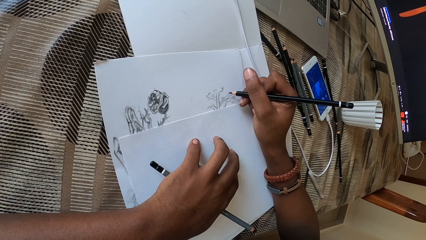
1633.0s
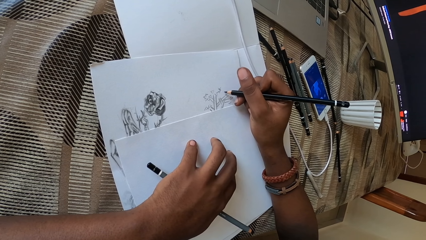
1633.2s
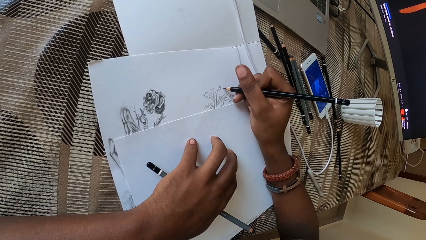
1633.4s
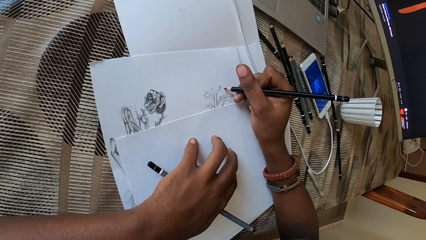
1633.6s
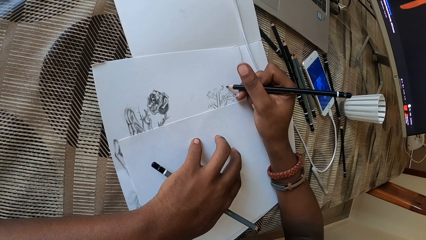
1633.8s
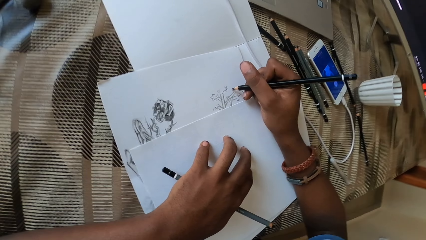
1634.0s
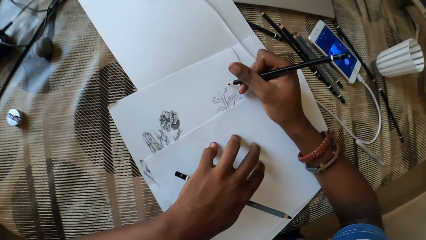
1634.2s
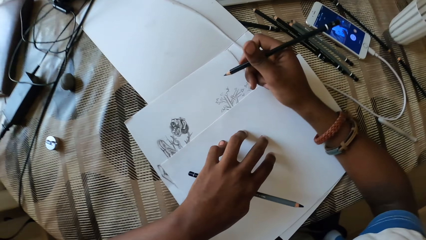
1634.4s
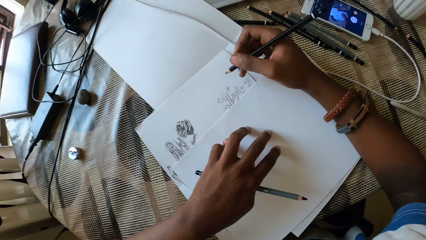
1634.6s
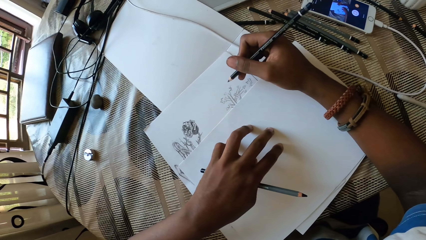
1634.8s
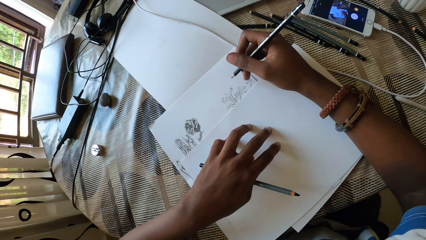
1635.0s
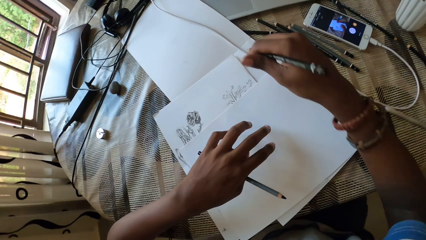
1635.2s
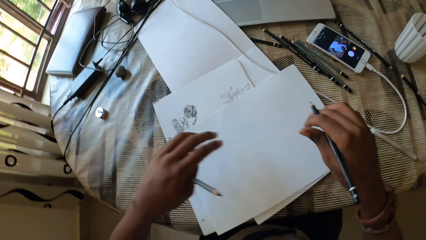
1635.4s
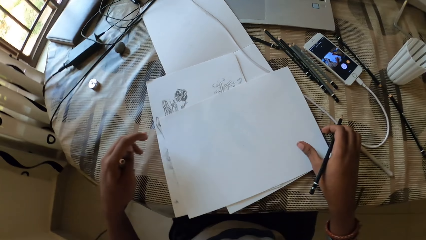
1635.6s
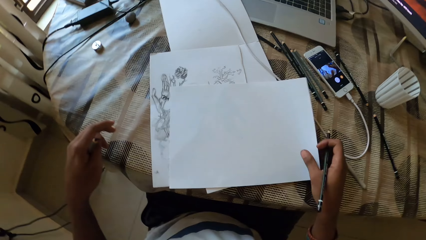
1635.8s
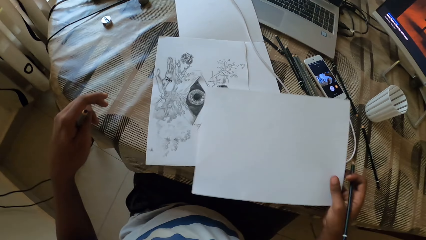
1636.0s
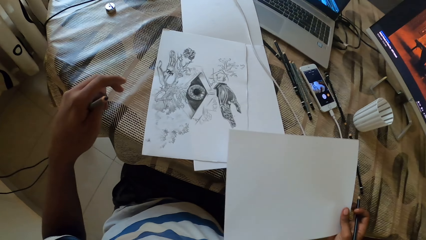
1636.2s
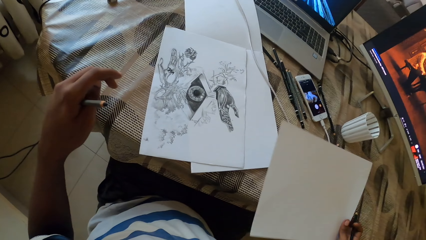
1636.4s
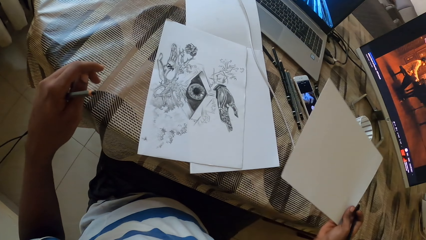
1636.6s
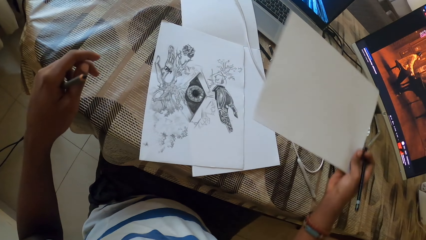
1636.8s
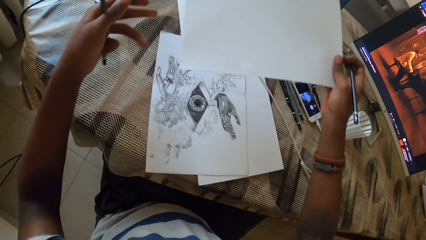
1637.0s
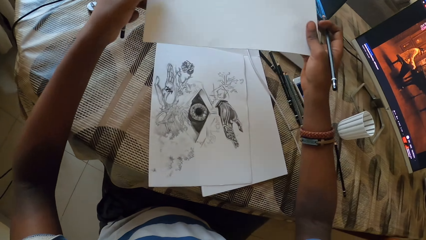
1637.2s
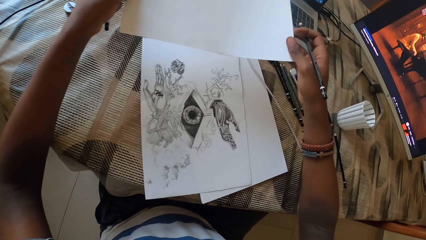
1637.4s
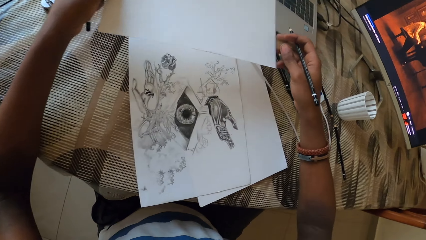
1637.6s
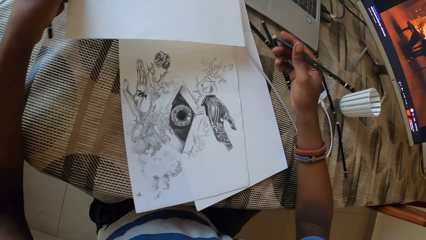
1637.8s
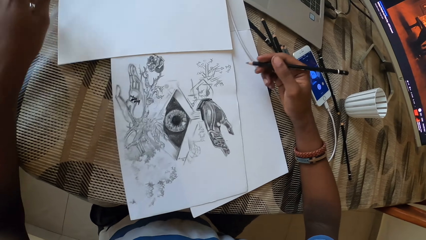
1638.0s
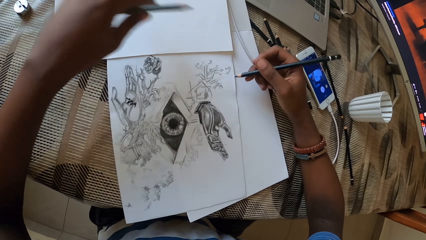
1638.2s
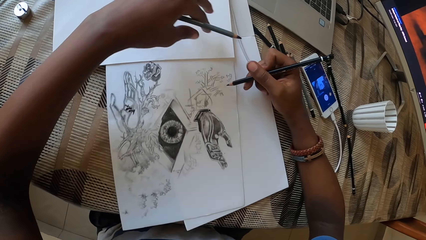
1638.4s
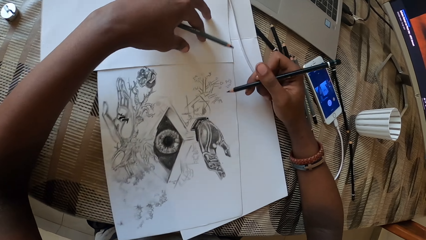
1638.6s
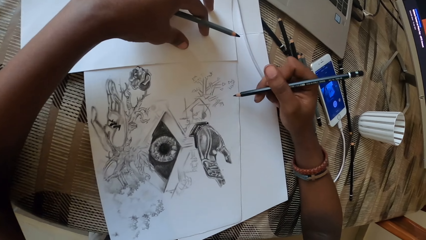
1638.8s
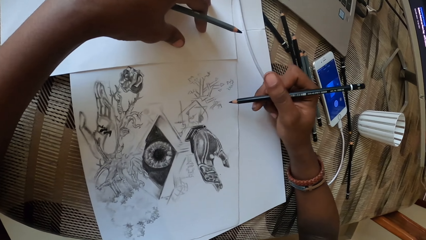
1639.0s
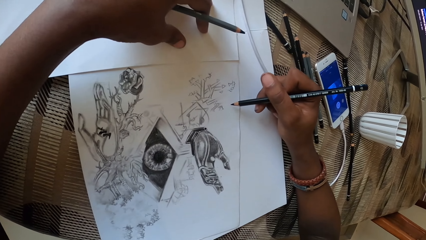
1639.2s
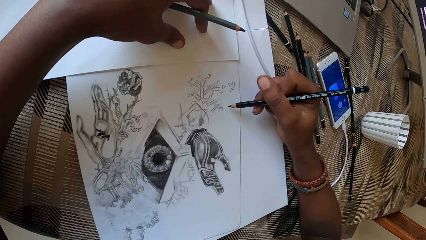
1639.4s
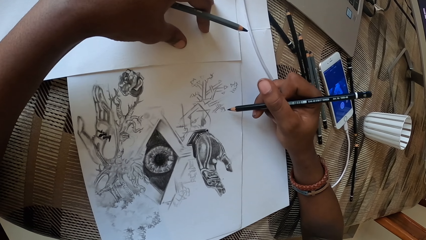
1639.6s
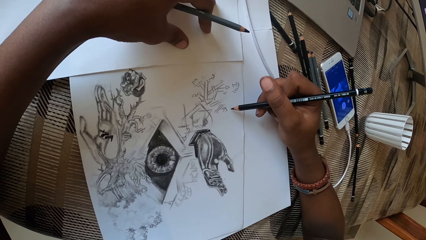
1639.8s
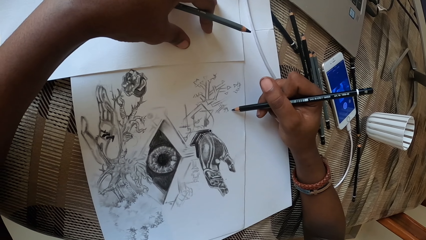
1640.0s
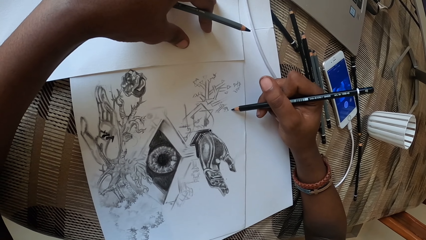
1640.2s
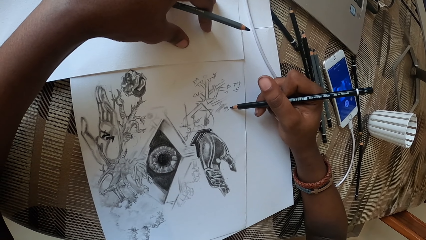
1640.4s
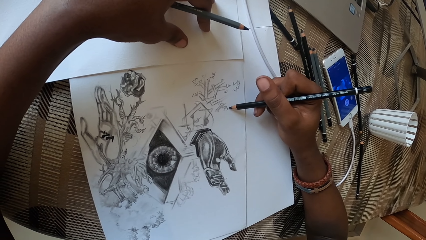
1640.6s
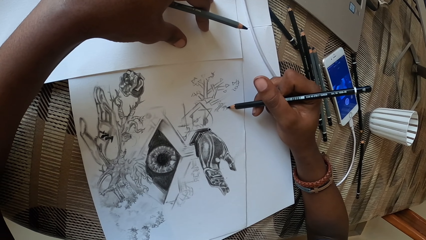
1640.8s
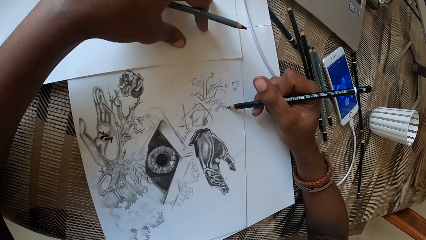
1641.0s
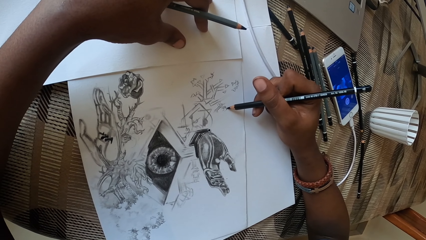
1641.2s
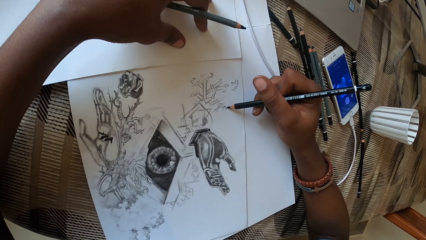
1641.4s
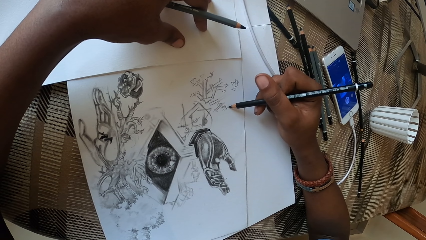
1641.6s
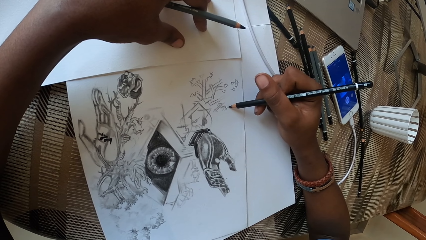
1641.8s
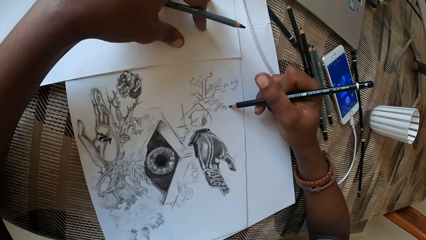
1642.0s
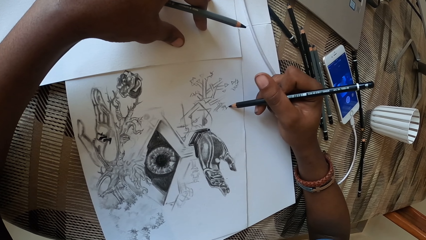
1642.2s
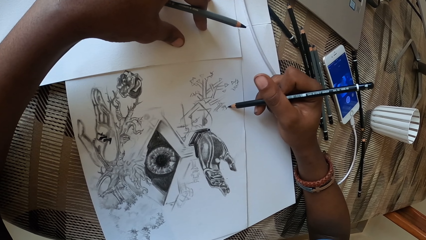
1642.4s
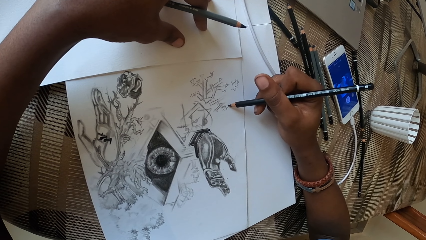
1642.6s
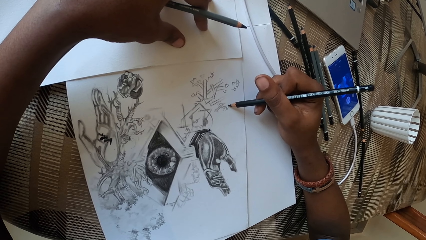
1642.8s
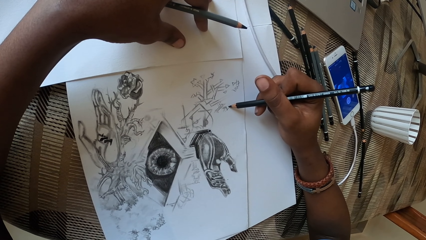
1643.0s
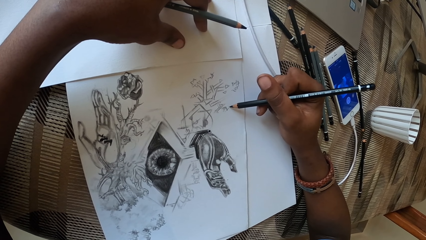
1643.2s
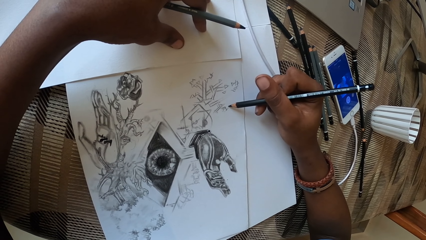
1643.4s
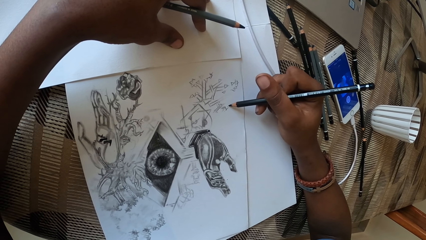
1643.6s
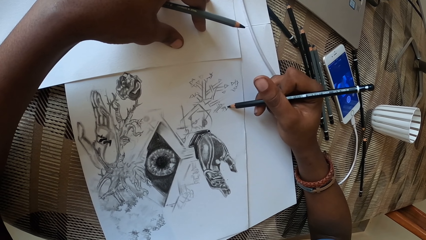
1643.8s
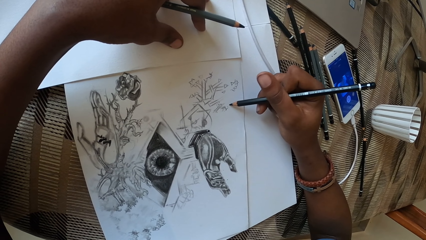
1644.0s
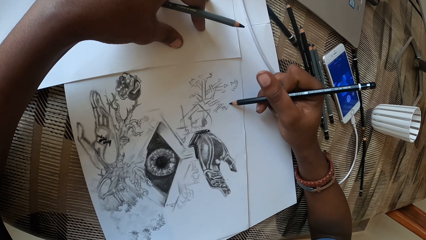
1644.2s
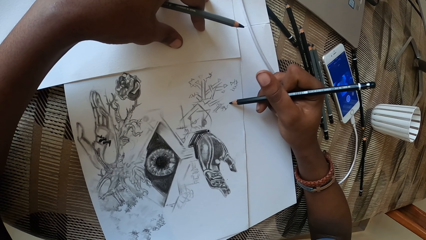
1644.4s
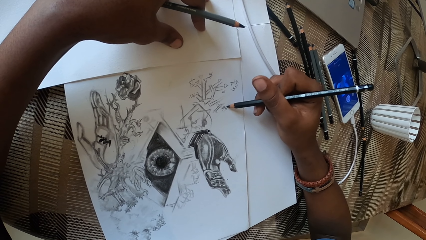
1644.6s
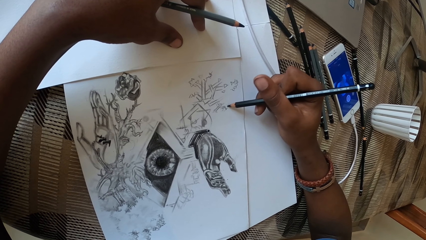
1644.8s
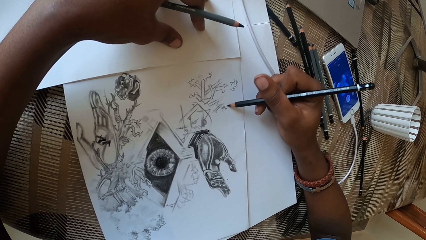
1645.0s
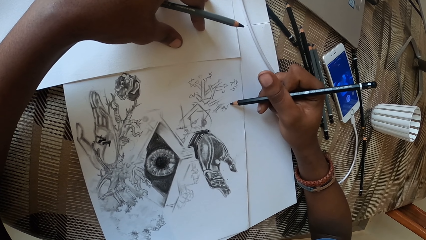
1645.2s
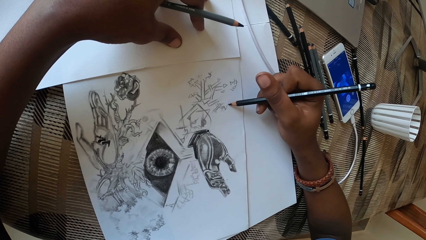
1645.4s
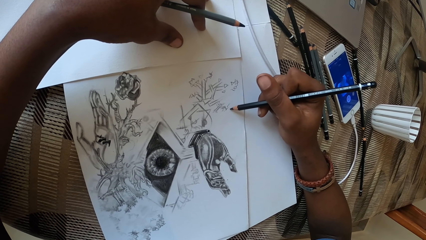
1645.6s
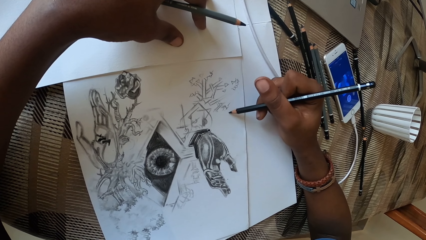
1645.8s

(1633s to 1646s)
The camera wearer picks a piece of paper on top of the table. They put the piece of paper on top of the table. They draw on the piece of paper with a pencil.

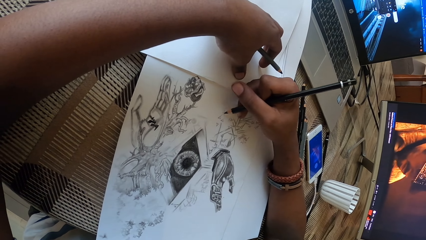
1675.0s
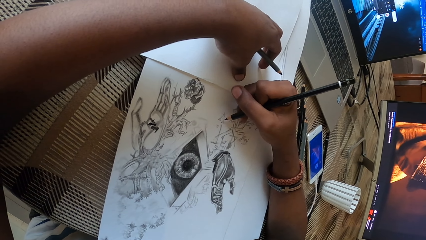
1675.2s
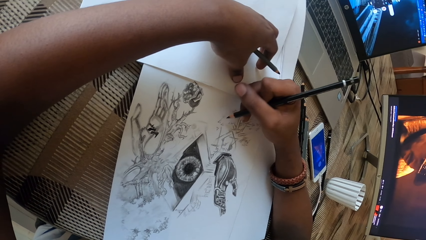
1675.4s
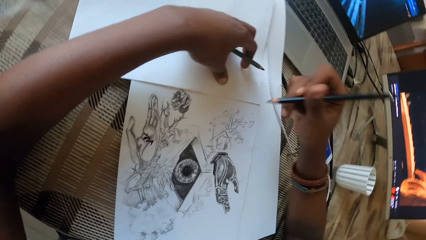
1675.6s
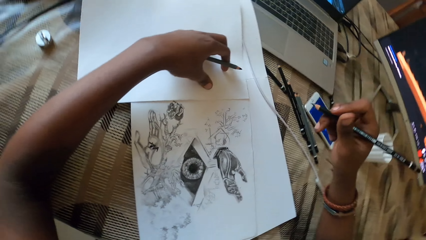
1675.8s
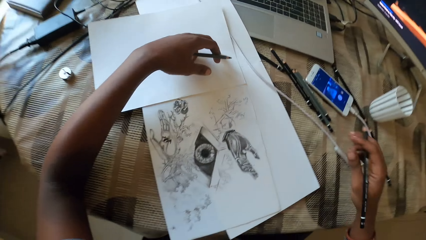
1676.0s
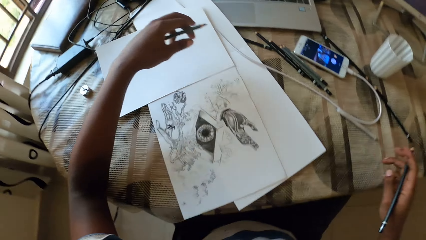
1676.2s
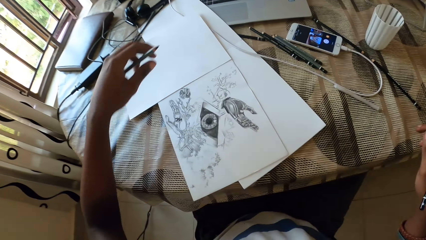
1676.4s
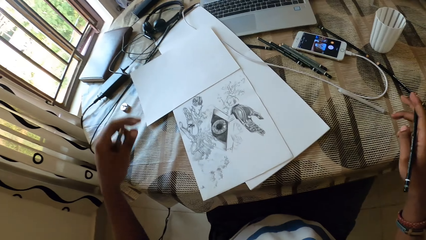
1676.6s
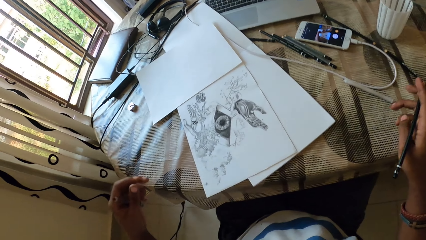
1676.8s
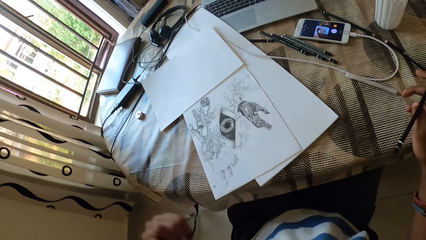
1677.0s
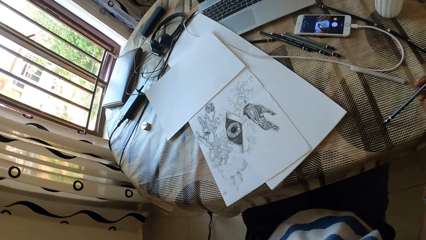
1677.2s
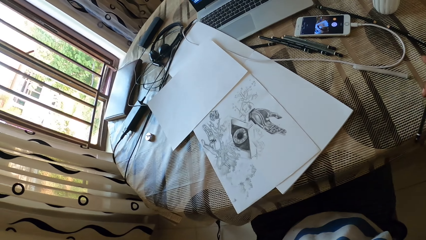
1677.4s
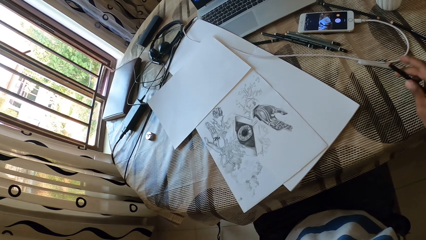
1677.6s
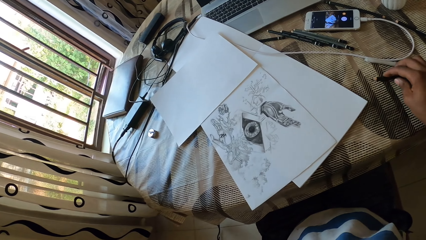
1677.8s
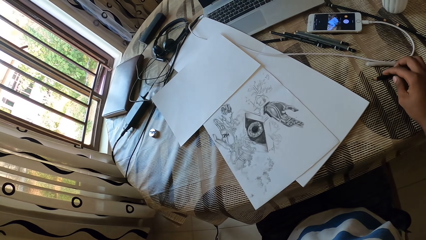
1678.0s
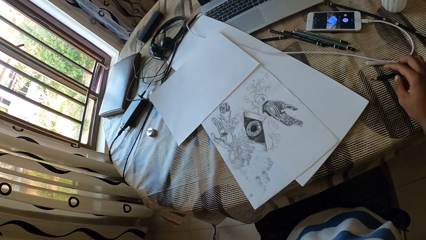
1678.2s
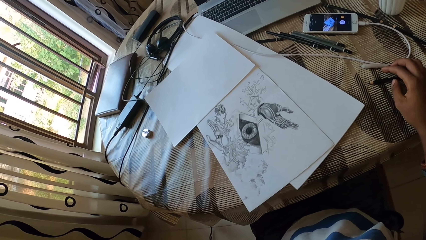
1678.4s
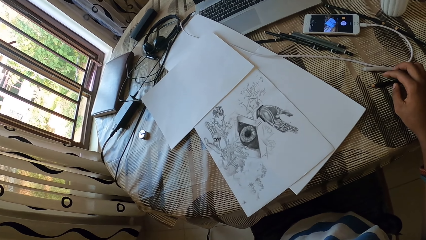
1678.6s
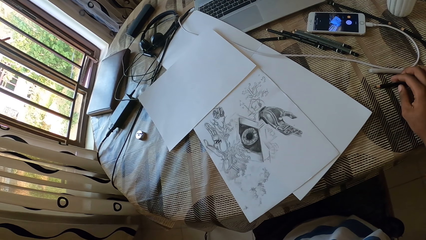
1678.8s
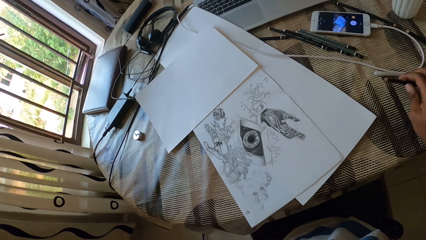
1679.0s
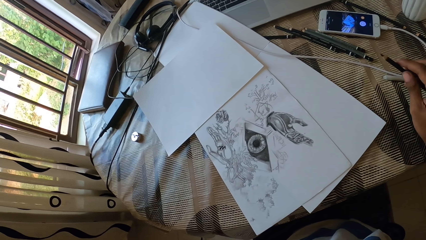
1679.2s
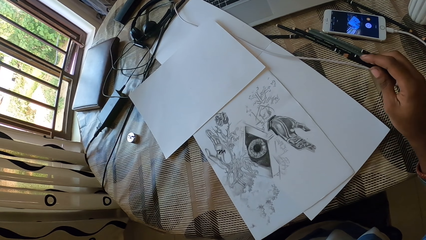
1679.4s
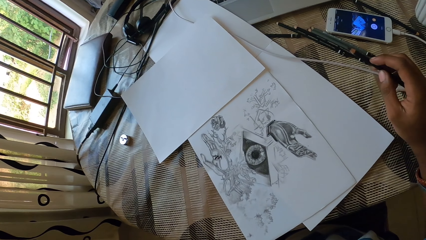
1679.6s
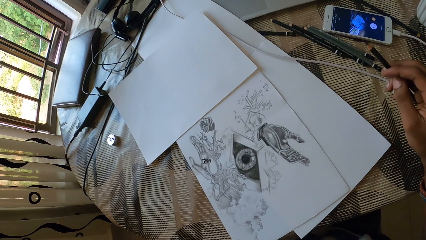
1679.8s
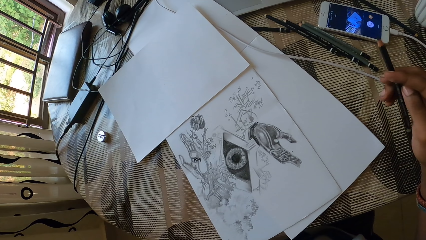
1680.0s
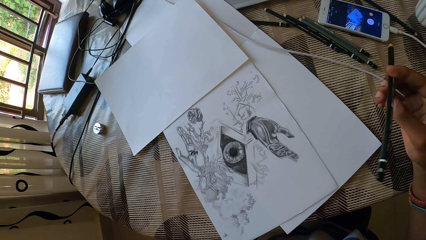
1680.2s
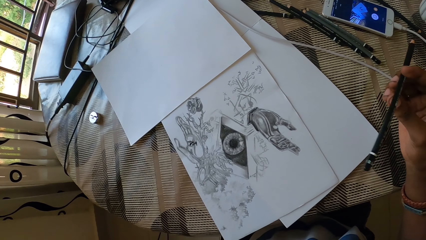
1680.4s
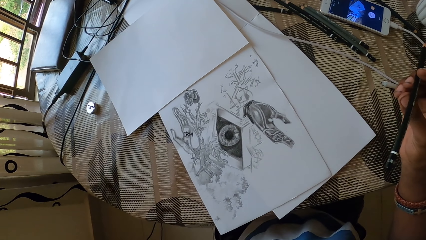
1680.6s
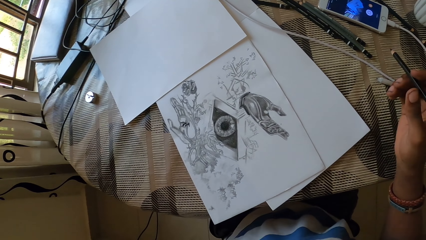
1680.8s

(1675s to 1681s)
The camera wearer stares at the pieces of paper on top of the table. They put the pencil on top of the table. They pick the pencil on top of the table. They stare at the pieces of paper on top of the table.
